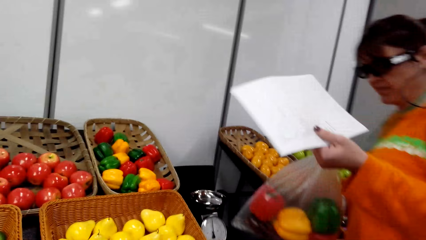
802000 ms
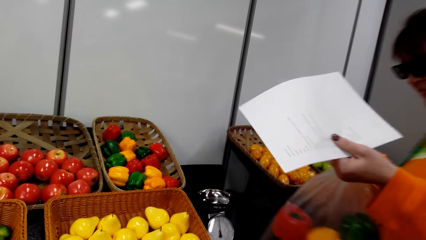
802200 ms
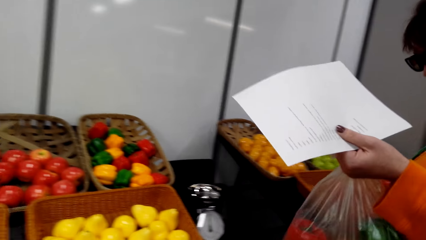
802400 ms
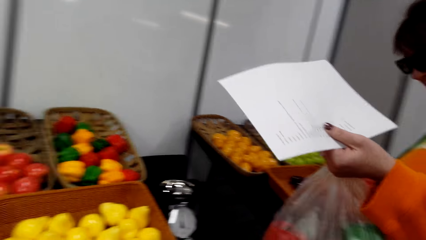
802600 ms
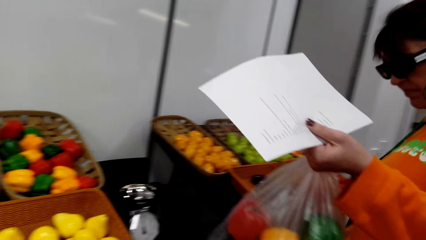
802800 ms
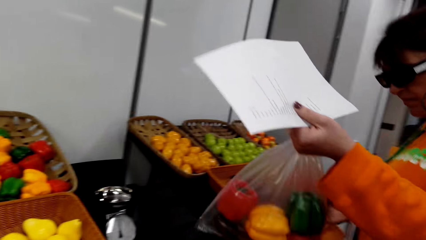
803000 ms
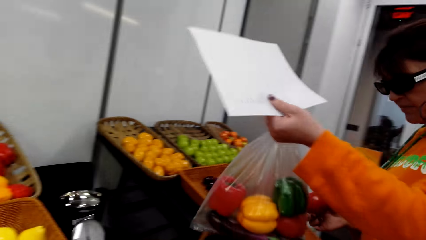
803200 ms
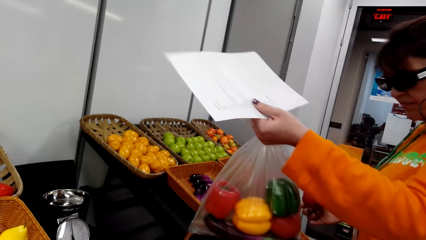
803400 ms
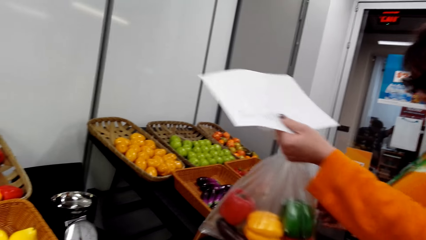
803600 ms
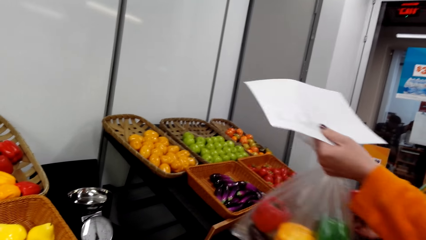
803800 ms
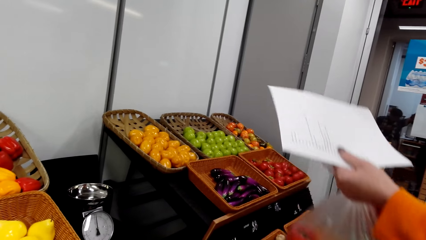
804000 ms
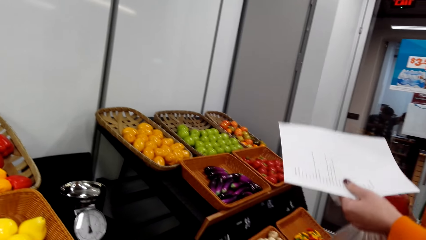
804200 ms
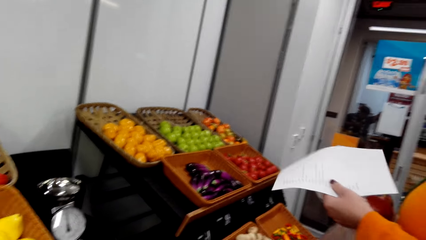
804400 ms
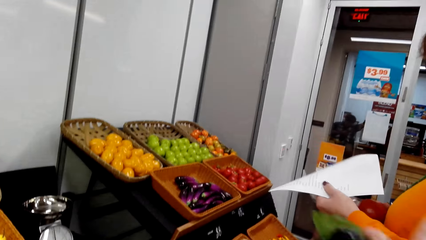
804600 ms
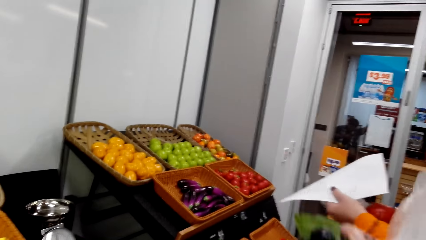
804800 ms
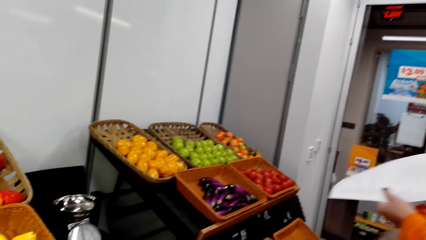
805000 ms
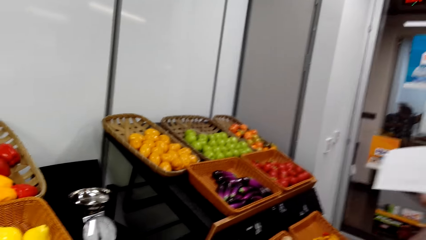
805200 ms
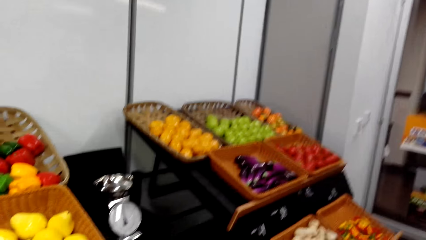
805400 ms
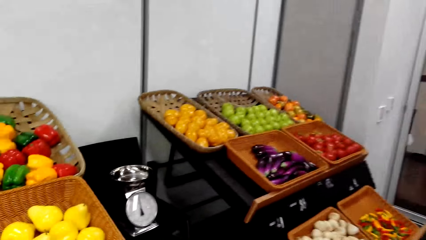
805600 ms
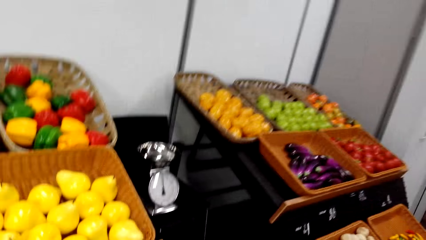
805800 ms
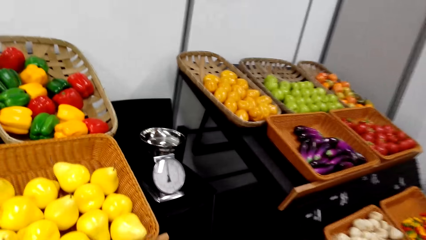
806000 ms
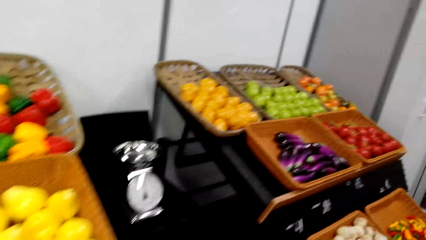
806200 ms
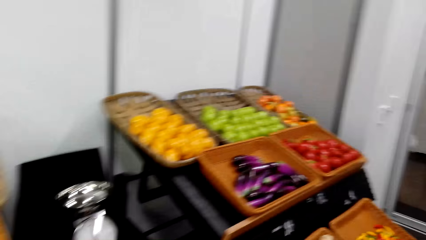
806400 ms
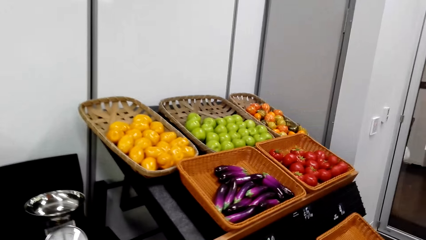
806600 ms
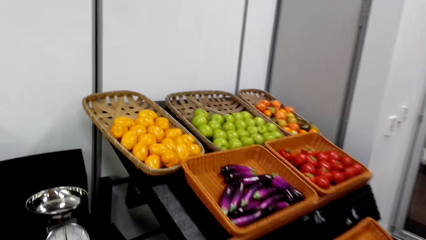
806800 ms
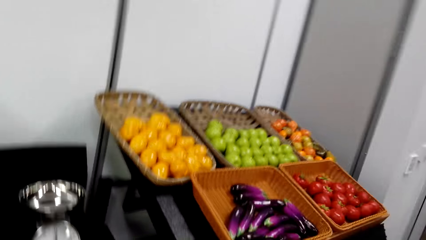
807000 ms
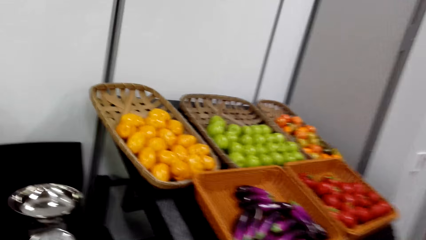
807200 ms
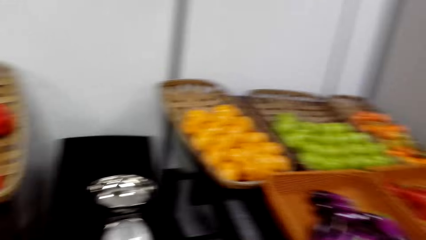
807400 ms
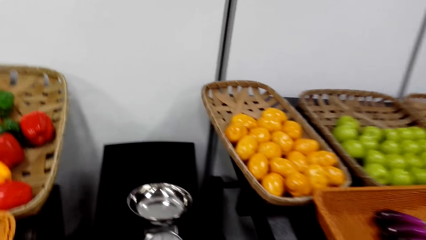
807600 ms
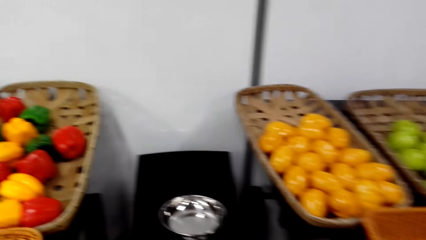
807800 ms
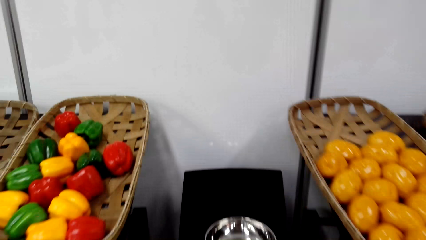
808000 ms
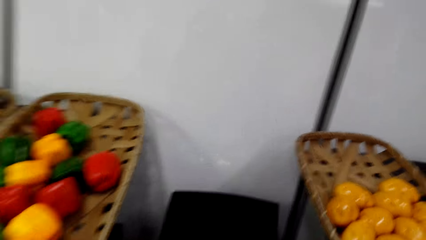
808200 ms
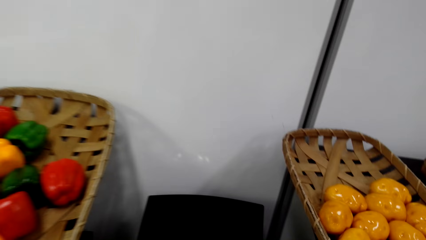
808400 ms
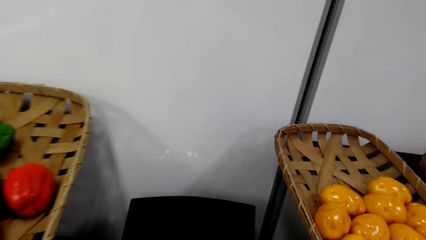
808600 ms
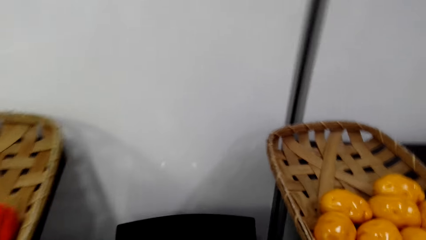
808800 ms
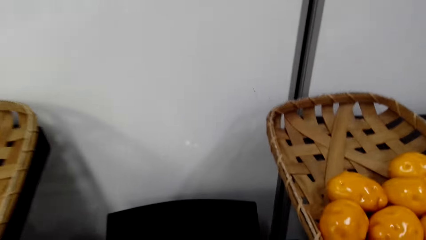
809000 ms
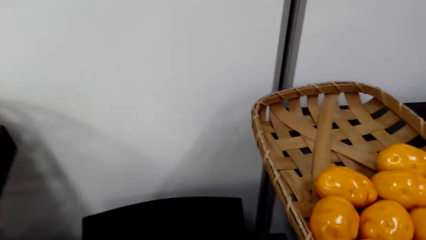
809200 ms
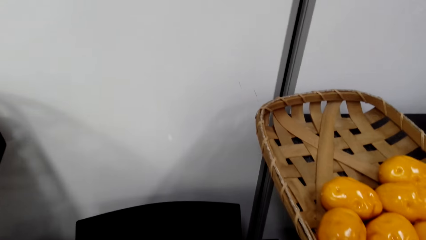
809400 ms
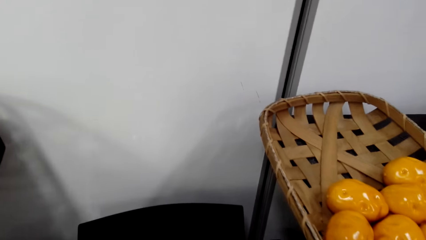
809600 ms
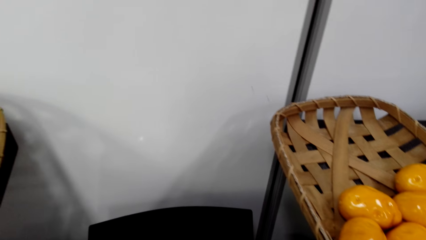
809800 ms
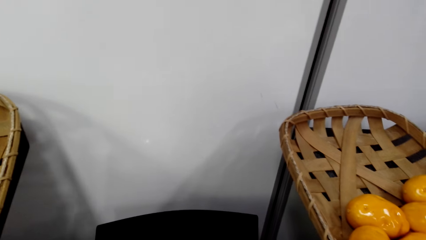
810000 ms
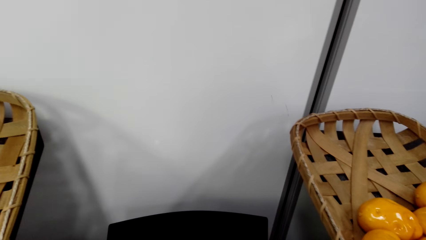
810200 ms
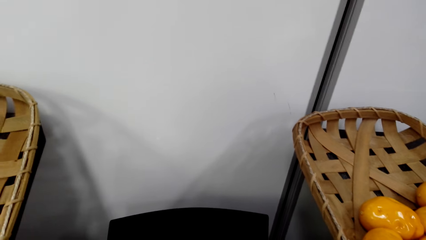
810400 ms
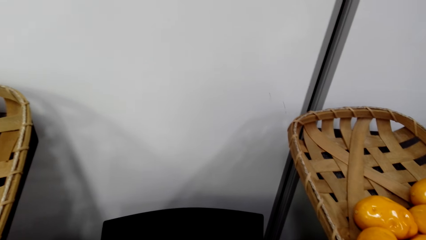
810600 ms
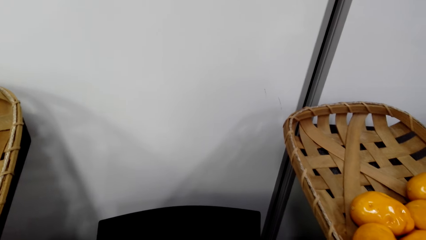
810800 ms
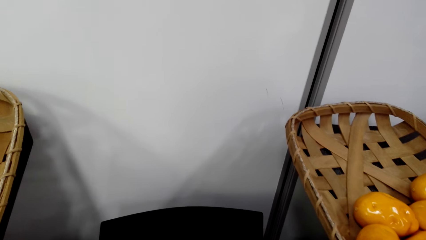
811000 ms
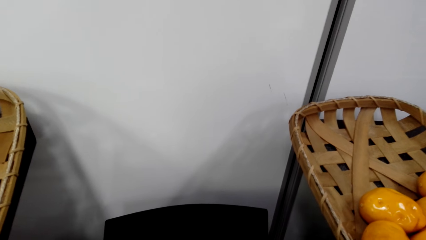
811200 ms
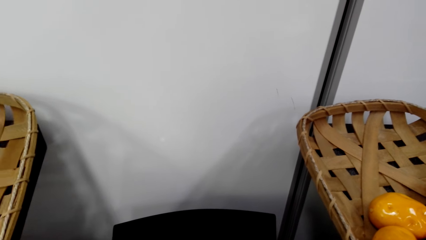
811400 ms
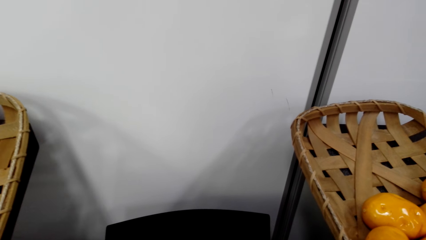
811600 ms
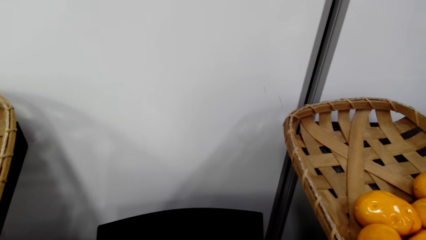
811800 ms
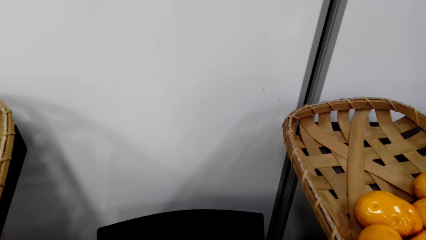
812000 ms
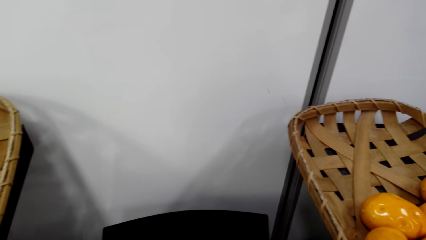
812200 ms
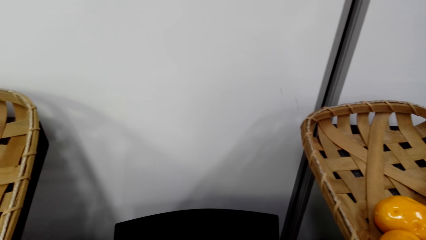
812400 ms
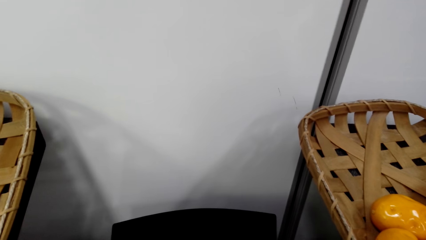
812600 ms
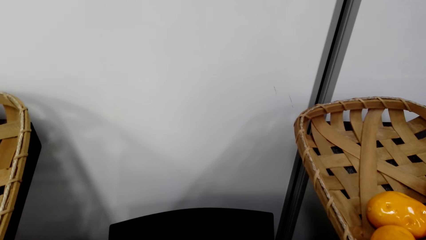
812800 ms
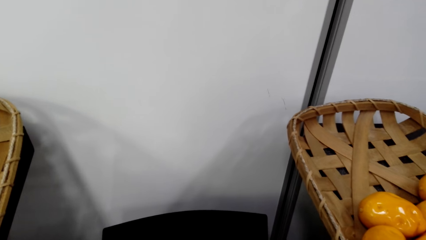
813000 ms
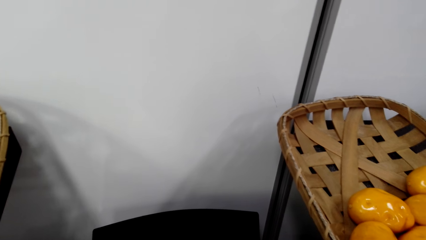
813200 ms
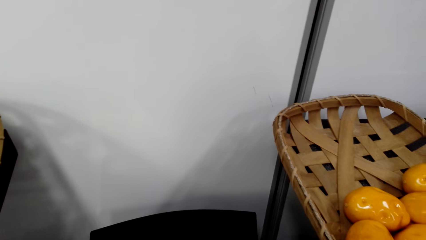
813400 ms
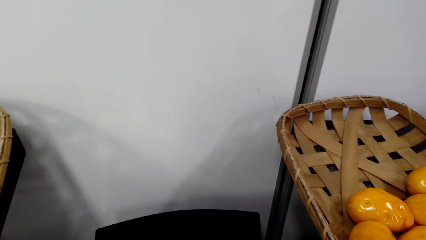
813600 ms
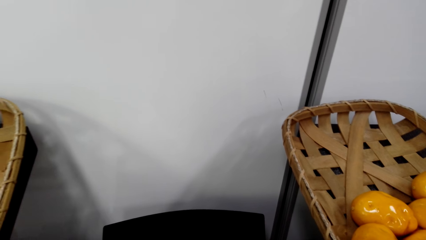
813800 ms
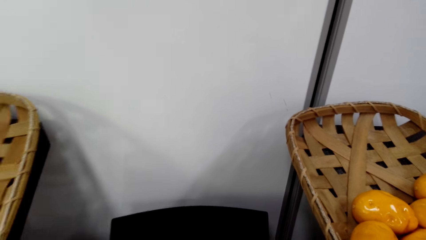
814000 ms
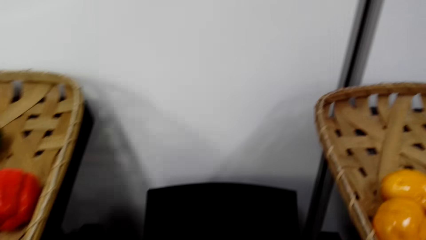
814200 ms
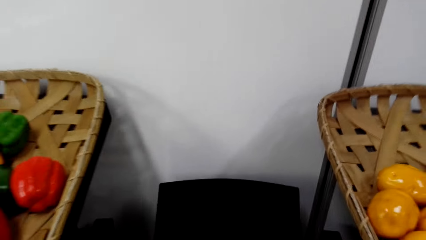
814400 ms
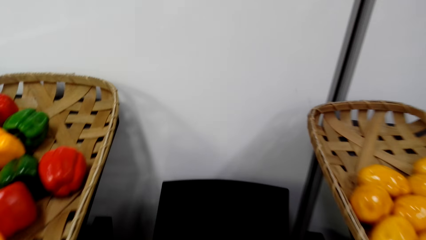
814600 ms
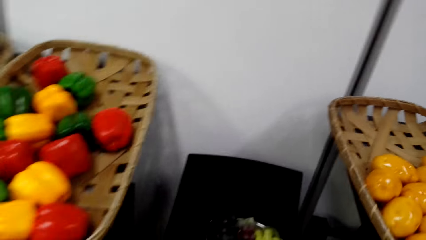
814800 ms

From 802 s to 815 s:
A woman stands on the floor. The camera wearer walks on the floor. They put the polythene bag with mangoes on the weighing machine. They stand on the floor.

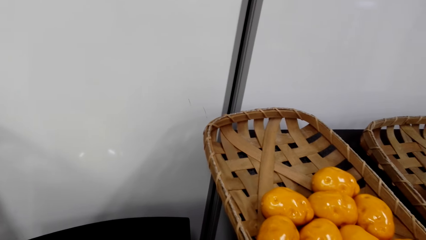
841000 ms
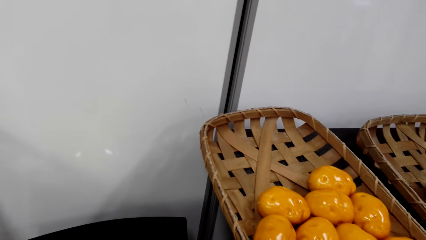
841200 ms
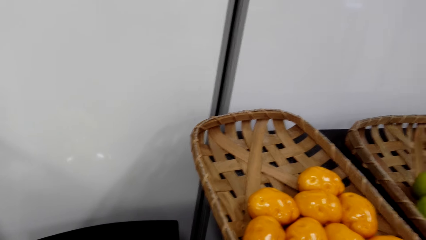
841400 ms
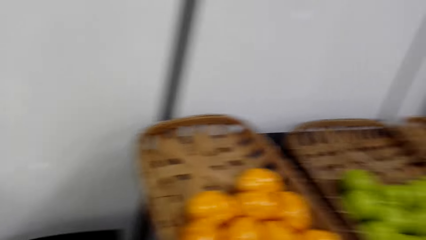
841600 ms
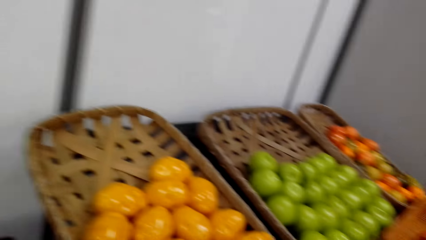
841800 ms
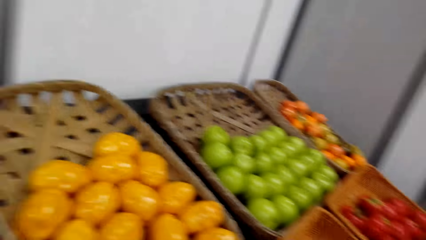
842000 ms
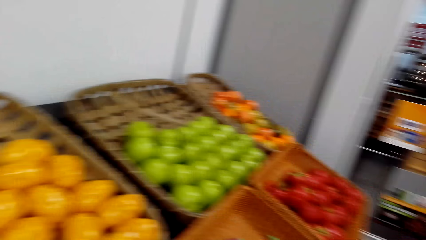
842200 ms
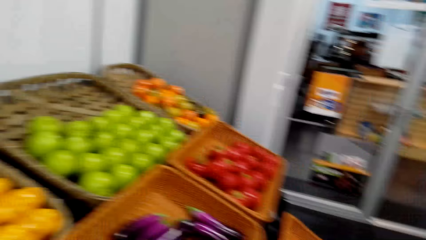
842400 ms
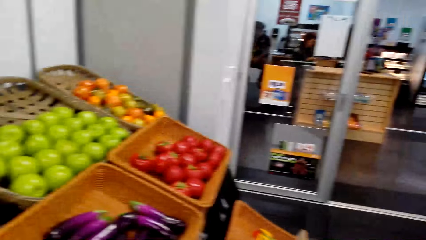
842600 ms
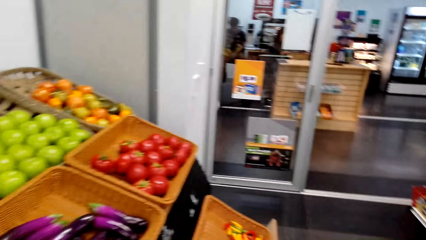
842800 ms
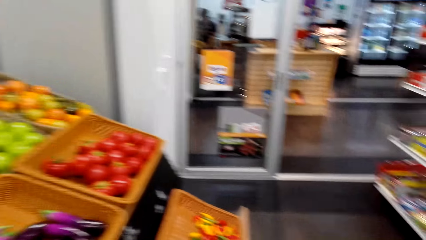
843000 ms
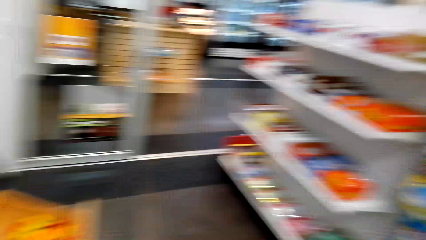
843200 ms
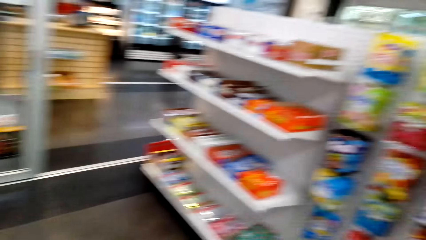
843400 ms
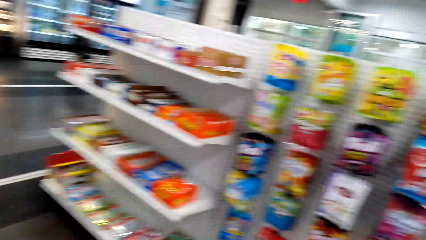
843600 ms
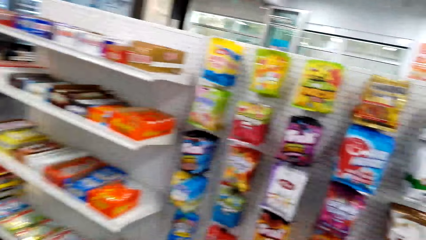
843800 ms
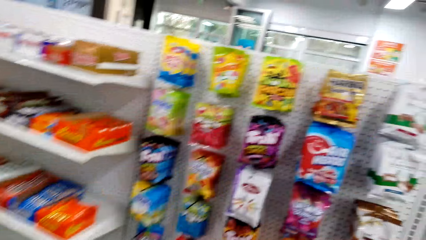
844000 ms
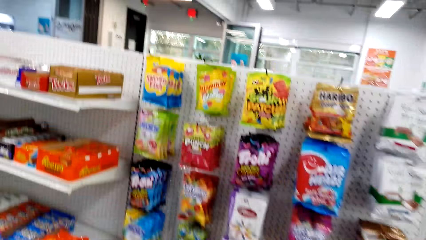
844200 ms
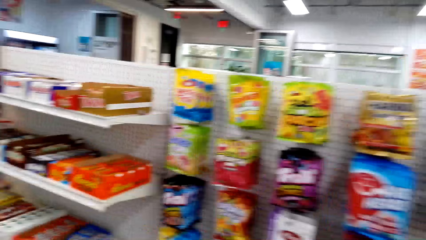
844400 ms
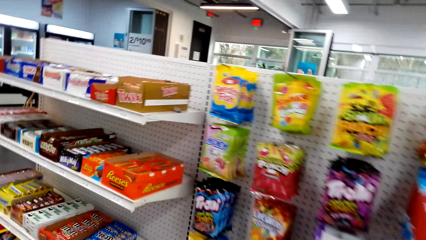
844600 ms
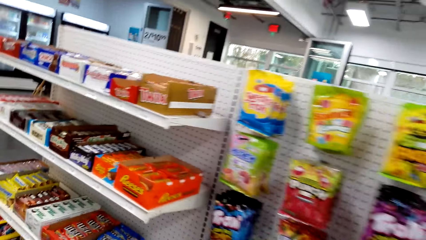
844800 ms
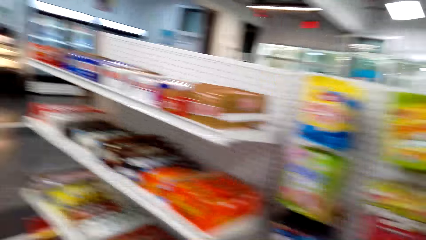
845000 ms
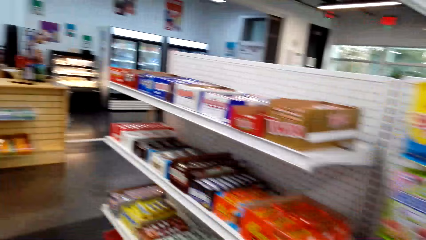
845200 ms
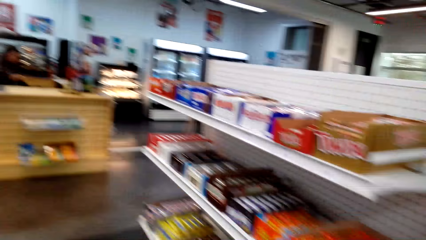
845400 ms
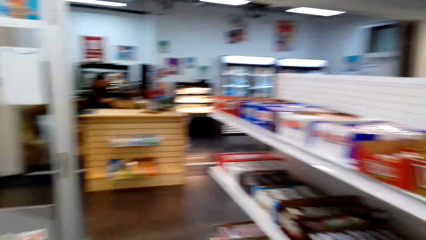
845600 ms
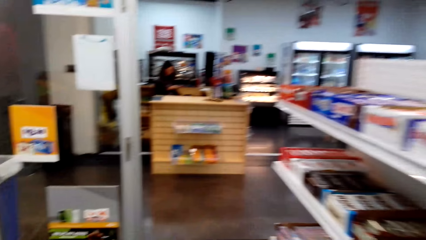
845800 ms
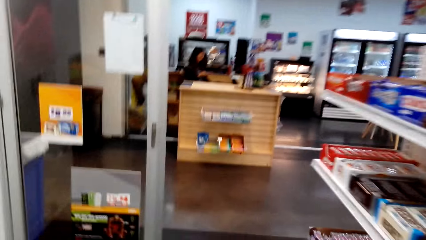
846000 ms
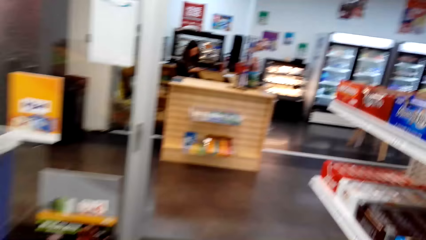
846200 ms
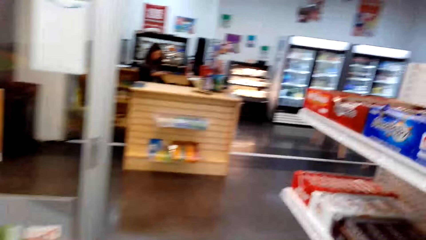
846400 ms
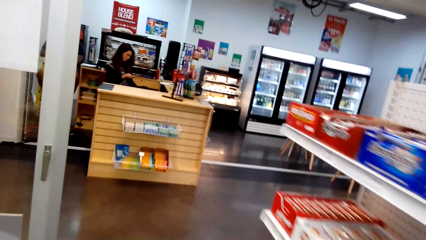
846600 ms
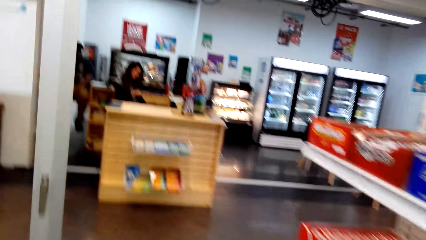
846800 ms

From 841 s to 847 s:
The camera wearer walks away on the floor. A woman operates her phone.
